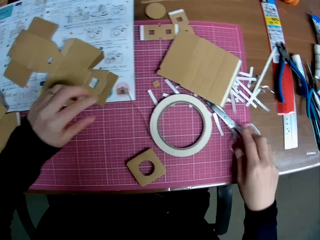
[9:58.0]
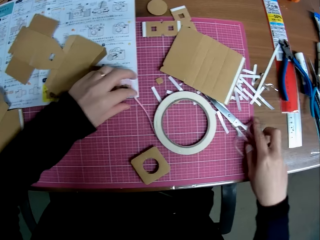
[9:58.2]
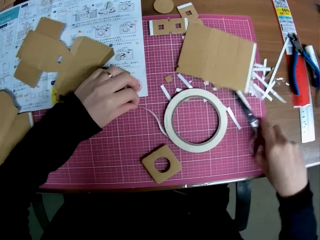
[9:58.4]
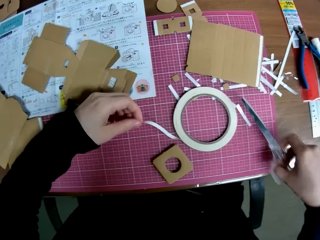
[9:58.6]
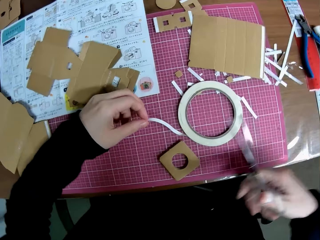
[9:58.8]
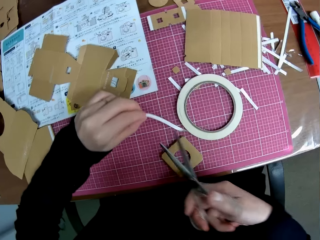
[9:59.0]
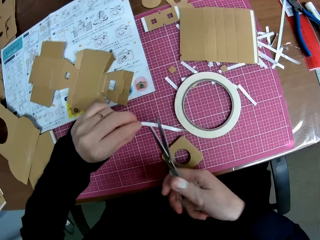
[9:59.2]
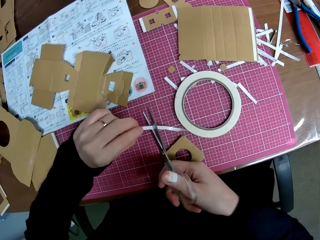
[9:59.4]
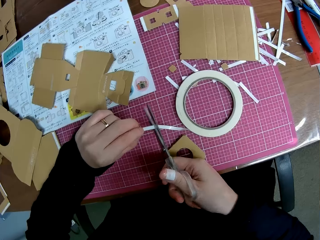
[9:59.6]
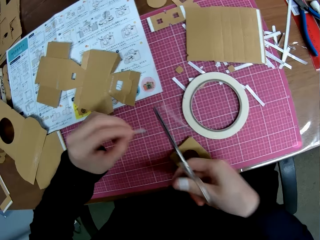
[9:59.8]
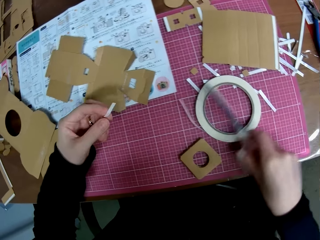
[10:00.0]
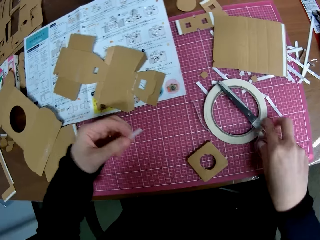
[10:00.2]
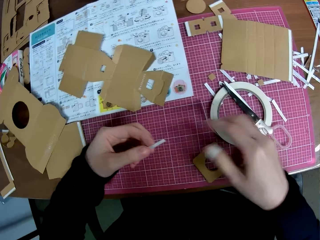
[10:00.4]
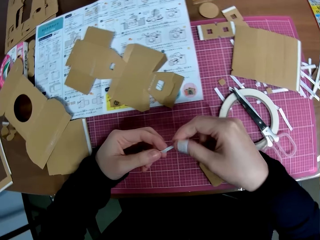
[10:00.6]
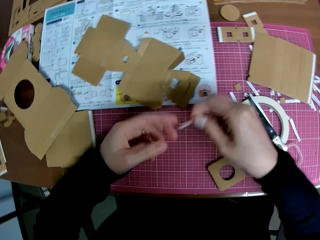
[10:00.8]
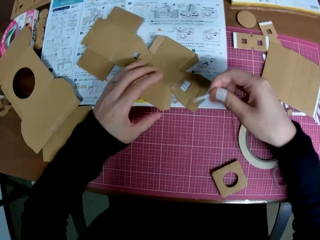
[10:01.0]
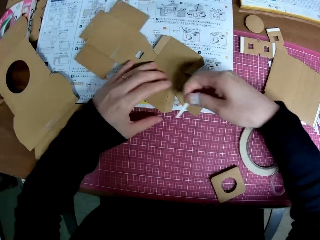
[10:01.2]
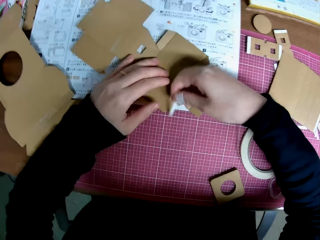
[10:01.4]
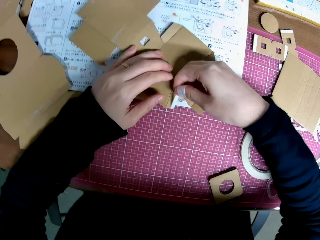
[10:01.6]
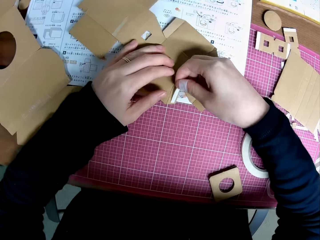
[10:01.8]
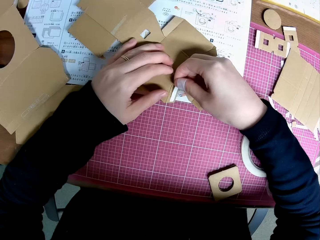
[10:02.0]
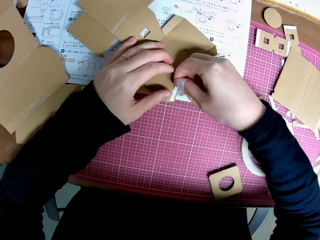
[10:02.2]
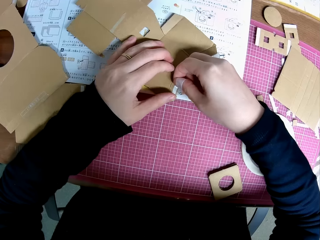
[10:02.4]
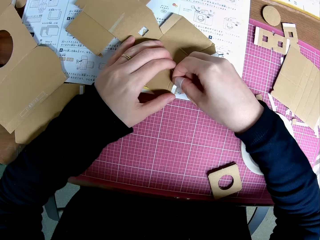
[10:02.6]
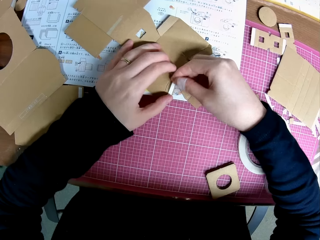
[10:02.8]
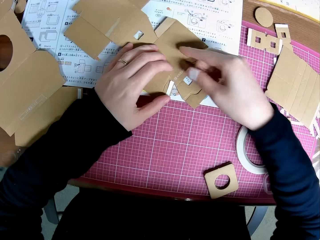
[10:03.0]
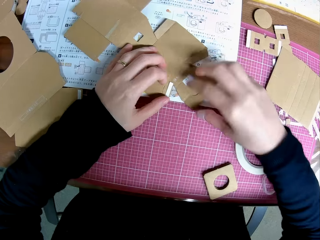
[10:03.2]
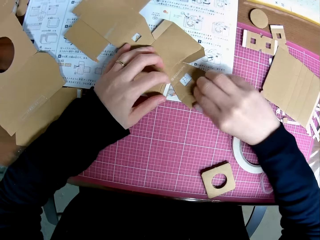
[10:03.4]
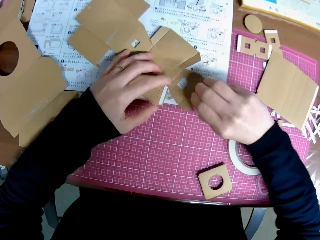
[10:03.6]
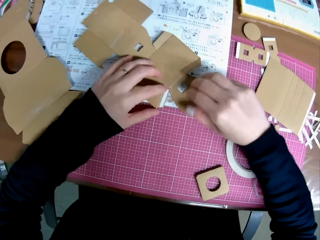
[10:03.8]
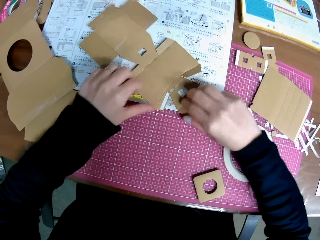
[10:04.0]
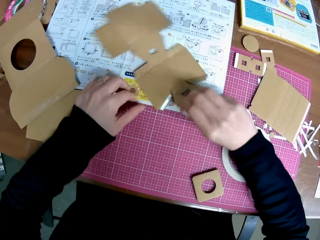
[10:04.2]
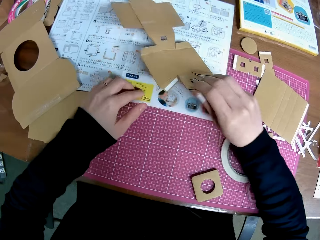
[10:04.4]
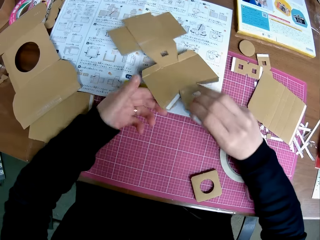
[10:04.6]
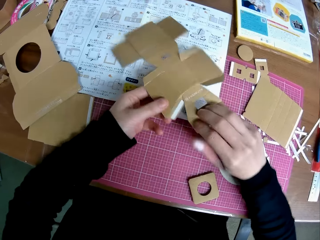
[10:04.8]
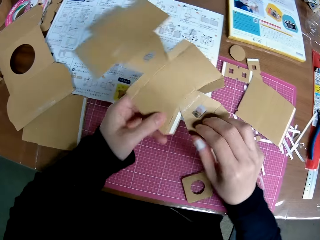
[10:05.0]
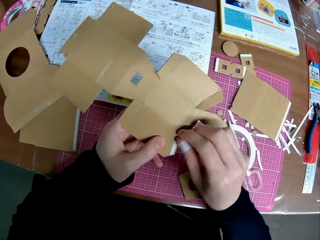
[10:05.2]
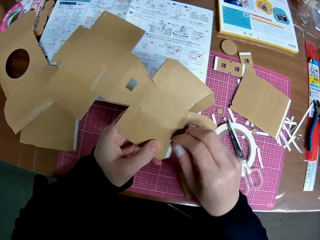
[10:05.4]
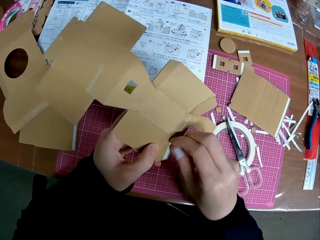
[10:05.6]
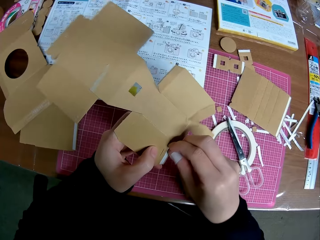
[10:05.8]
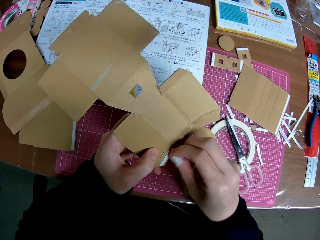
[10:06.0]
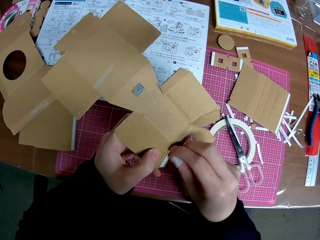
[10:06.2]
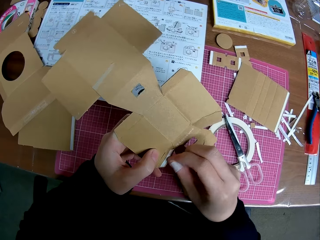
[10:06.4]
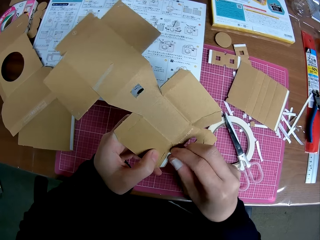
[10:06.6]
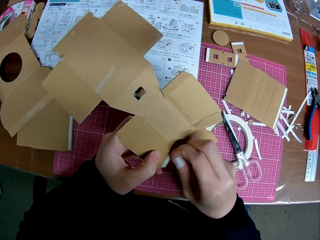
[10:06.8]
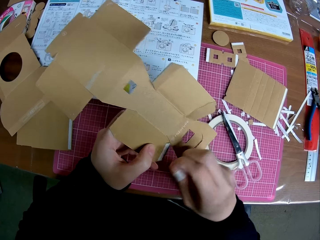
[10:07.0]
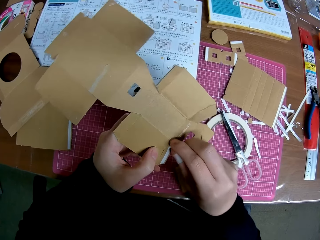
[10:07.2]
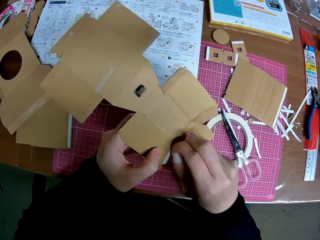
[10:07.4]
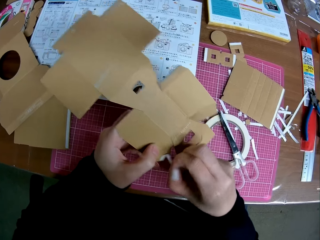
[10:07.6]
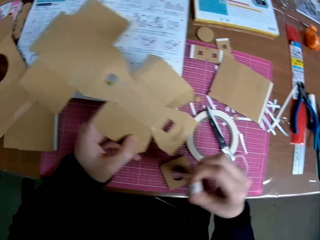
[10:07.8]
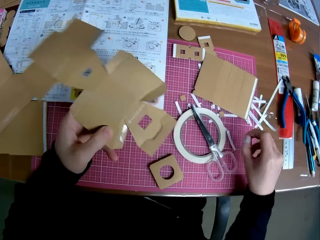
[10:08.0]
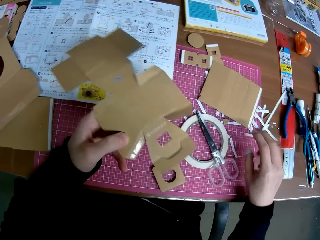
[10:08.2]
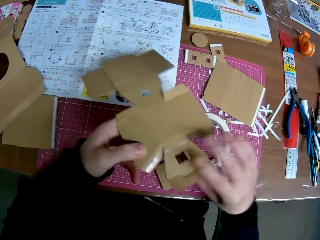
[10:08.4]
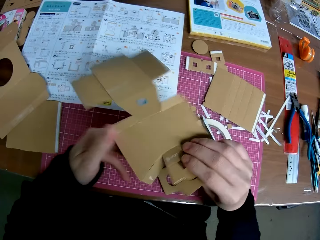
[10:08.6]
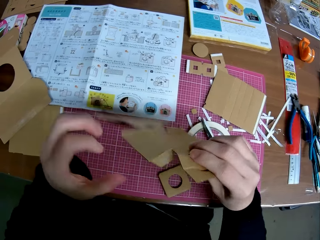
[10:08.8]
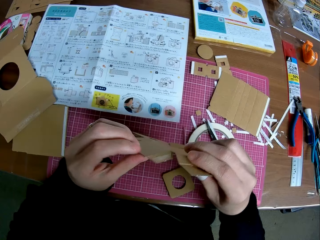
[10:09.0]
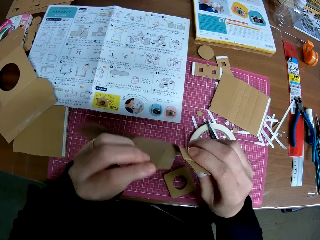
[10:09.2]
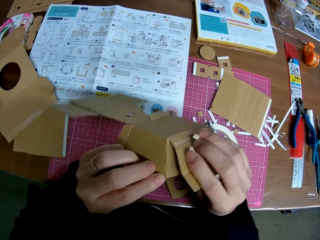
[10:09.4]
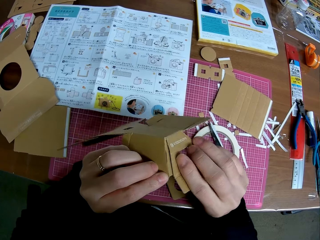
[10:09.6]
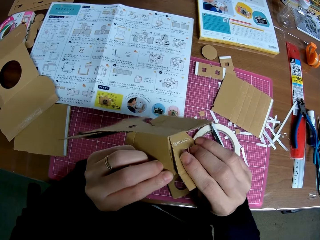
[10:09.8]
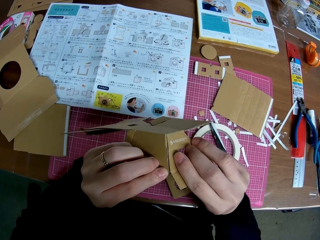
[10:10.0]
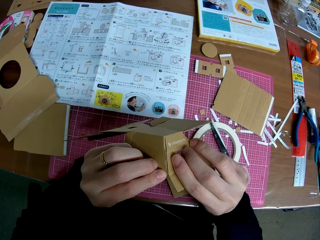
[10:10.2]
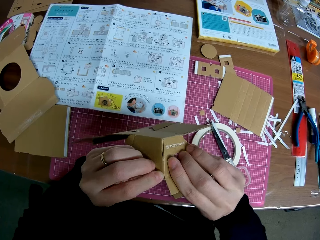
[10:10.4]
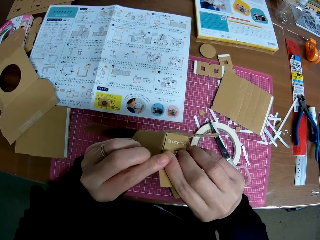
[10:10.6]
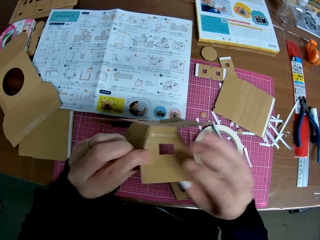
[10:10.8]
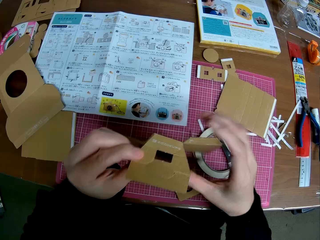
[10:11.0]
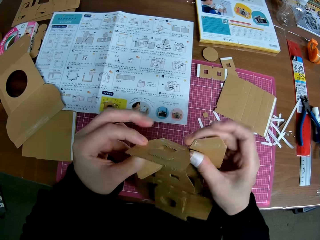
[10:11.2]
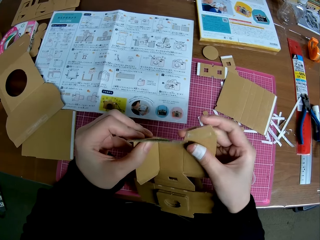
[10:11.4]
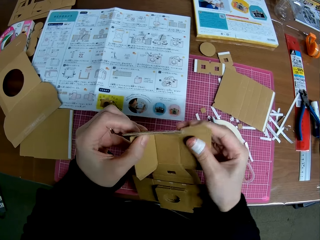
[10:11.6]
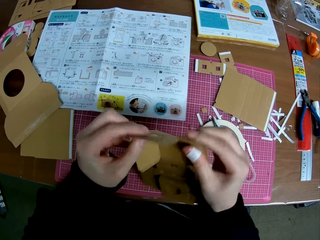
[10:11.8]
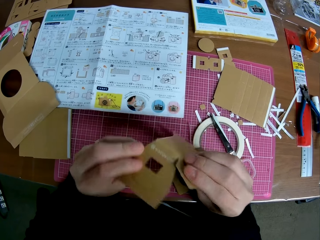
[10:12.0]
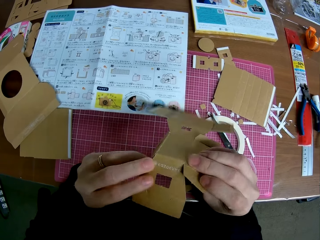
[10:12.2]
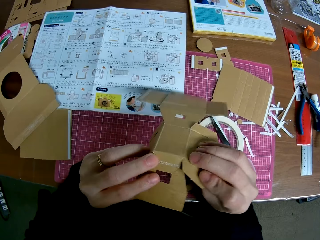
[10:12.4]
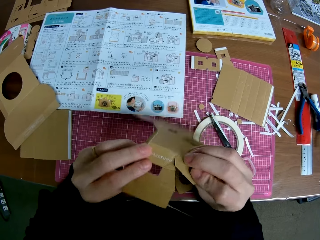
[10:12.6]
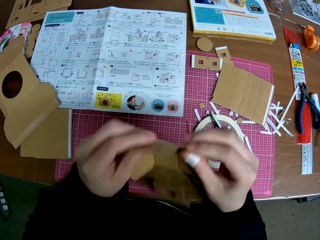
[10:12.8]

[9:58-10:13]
The camera wearer holds the paper tape with his left hand. He picks up a pair of scissors from the table with his right hand. He picks up the masking tape on the table. He cuts the paper tape with the scissors. He drops the scissors on the paper tape with his right hand. He holds a piece of masking tape with his hands. He passes the paper tape from his left hand to his right hand. He places the paper tape on the piece of paper mechanical model with his hands. He picks up the piece of paper mechanical model from the table with his right hand. He removes the paper tape from the piece of paper mechanical model with his right hand. He drops the paper tape on the table with his right hand. He handles the piece of paper mechanical model with both hands.

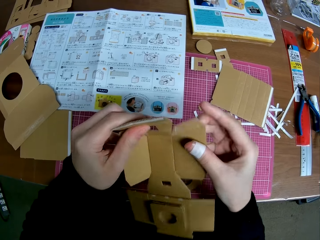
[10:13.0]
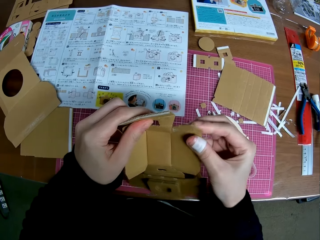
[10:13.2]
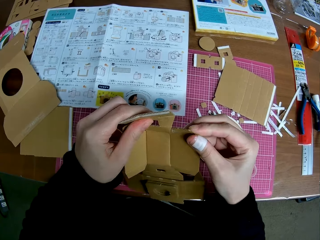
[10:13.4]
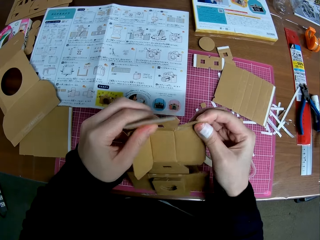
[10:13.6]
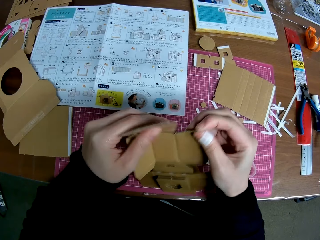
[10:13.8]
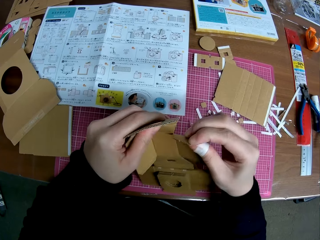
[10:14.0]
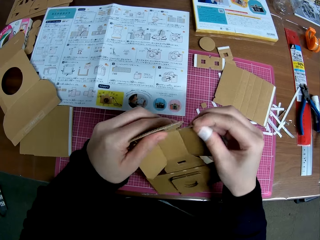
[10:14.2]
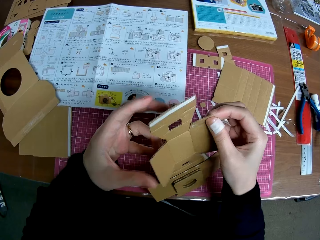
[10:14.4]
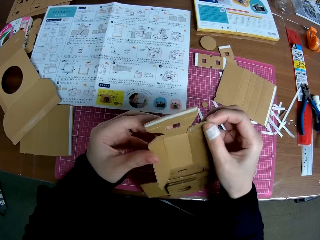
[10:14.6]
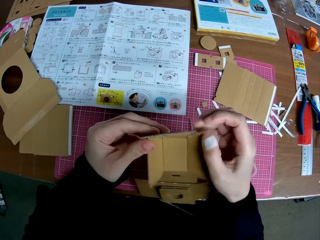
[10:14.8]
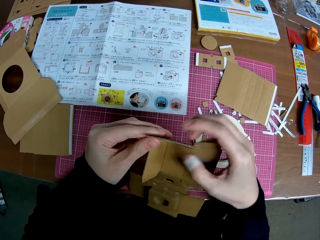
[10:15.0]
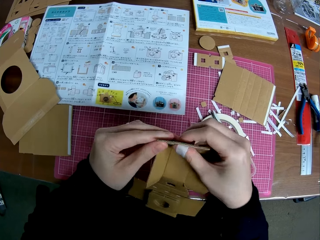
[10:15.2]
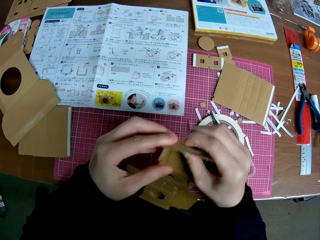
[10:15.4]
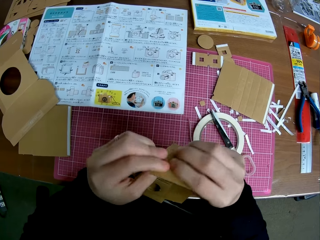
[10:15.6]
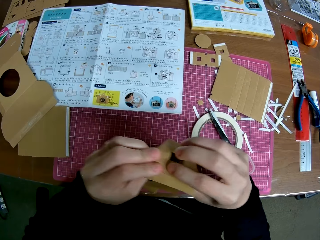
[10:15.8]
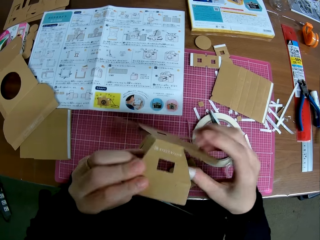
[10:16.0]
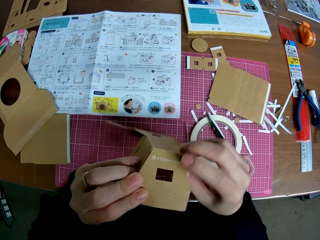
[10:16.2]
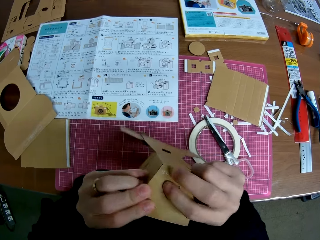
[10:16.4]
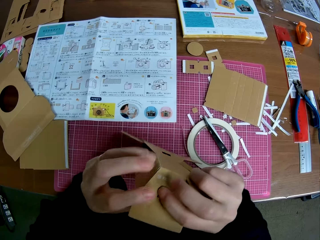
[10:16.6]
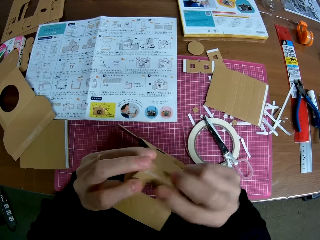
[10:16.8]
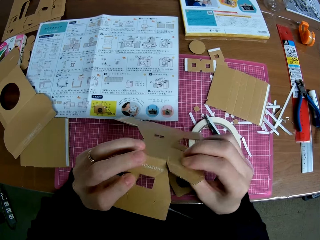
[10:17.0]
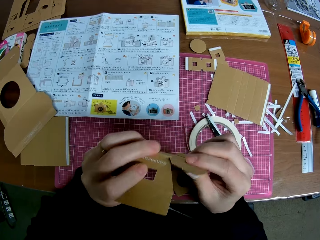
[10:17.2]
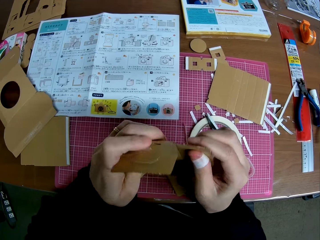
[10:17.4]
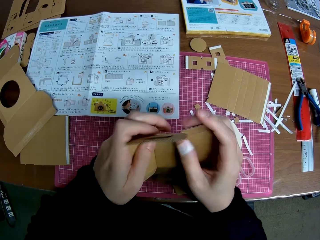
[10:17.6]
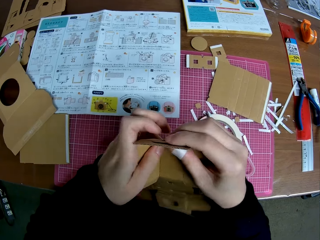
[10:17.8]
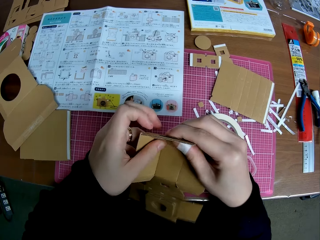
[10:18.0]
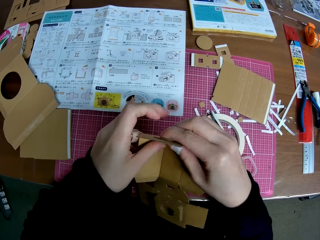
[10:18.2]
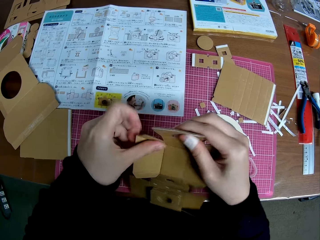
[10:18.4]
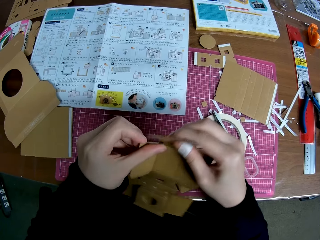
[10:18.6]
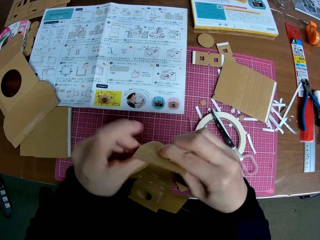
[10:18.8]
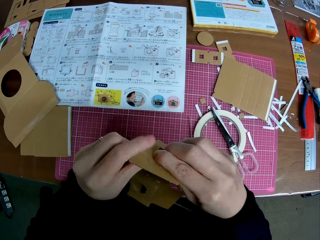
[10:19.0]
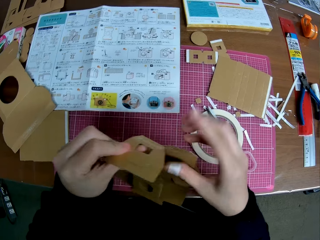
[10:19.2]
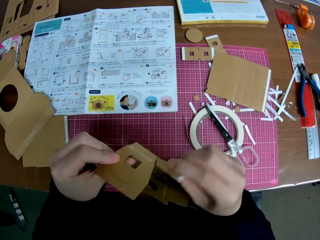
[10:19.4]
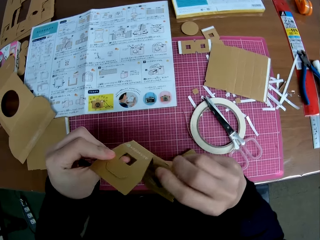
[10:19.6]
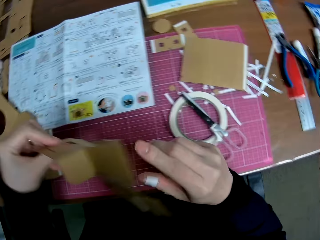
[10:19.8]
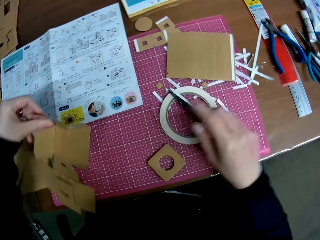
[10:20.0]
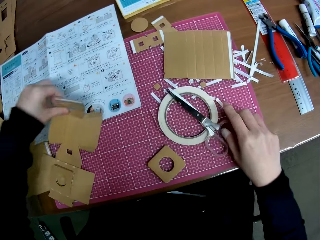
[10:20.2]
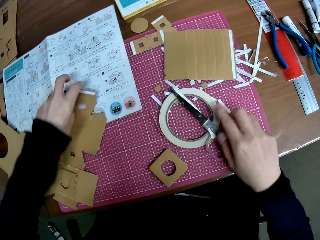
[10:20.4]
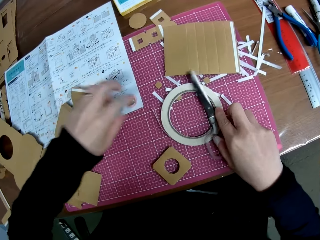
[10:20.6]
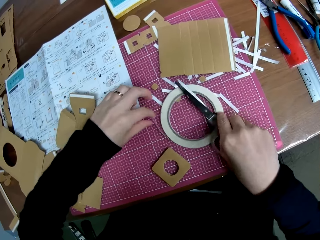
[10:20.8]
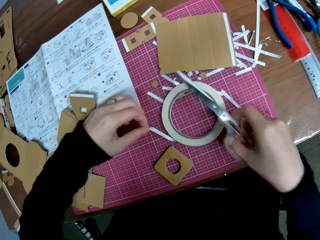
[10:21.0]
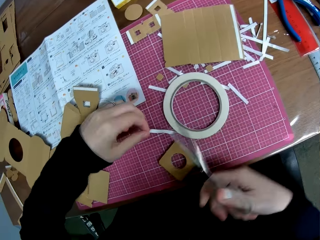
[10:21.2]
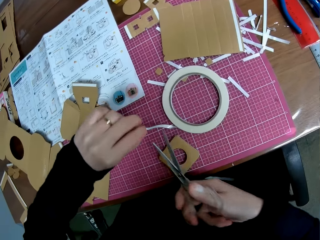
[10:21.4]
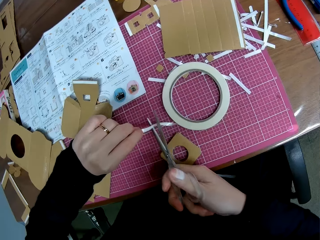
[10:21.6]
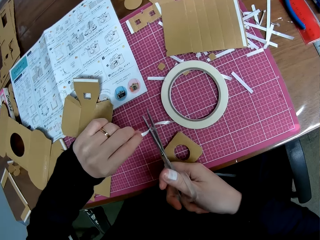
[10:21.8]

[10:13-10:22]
The camera wearer drops the piece of paper mechanical model on the table with his left hand. He picks up a pair of scissors from the table with his right hand. He holds the paper tape with his left hand.
